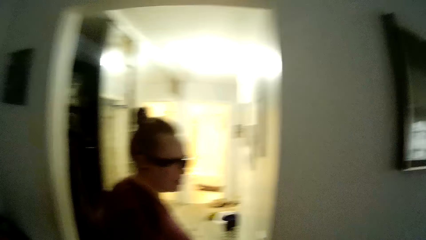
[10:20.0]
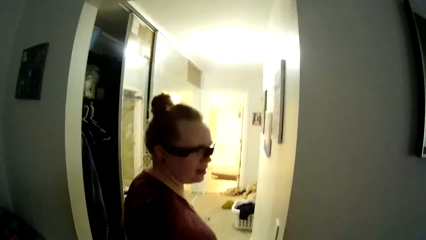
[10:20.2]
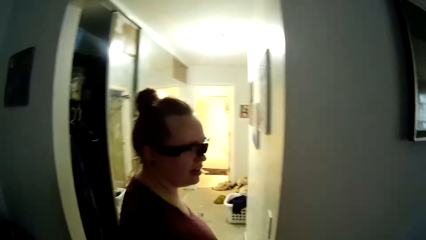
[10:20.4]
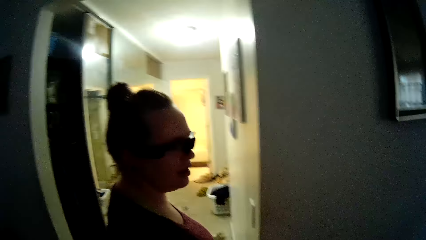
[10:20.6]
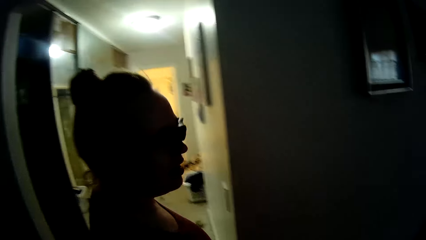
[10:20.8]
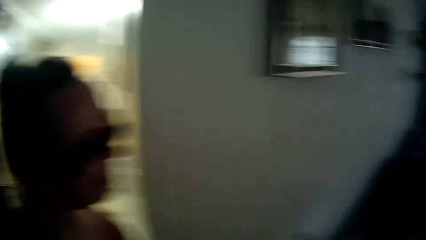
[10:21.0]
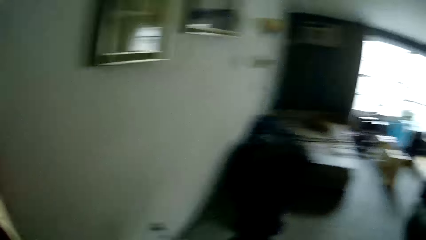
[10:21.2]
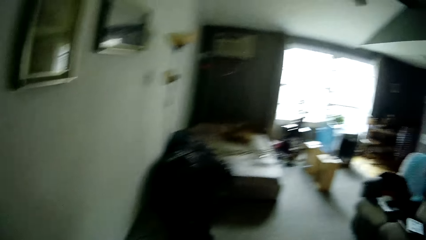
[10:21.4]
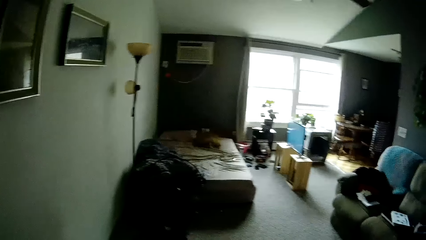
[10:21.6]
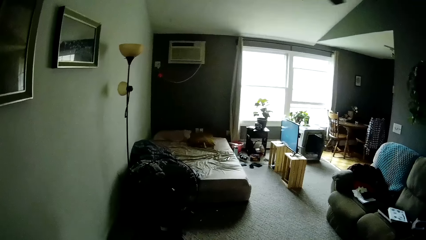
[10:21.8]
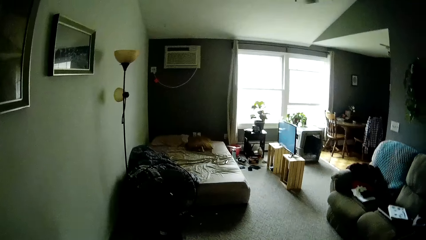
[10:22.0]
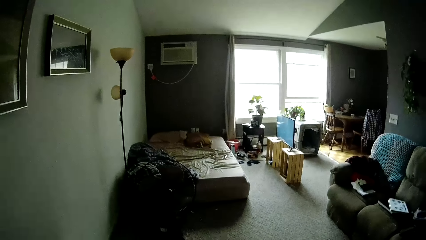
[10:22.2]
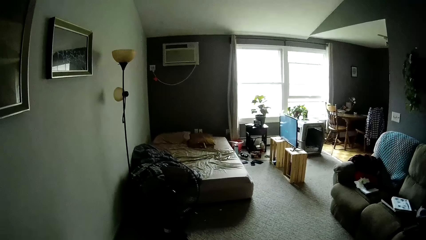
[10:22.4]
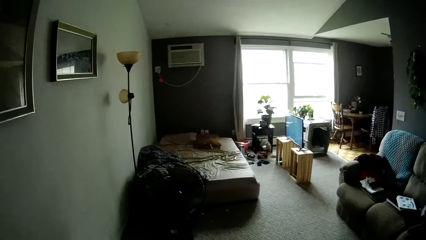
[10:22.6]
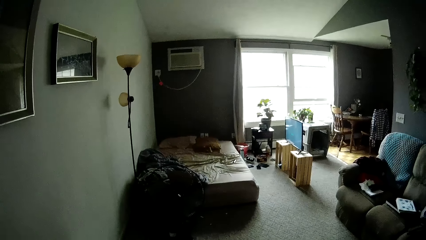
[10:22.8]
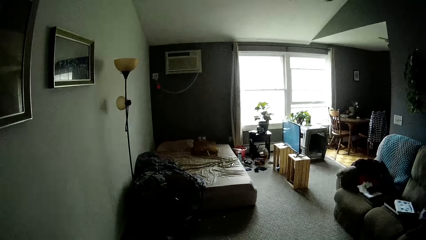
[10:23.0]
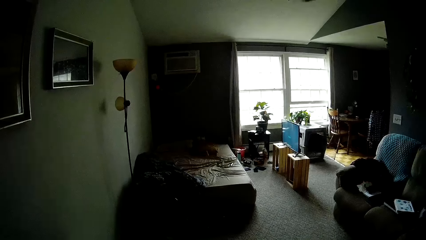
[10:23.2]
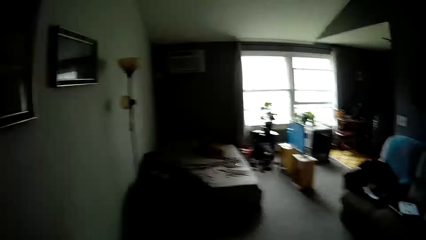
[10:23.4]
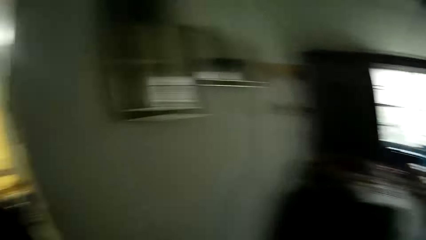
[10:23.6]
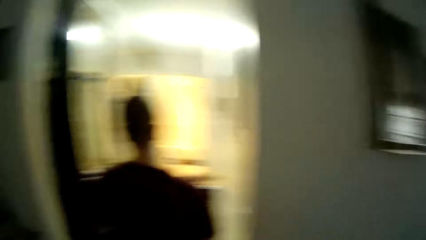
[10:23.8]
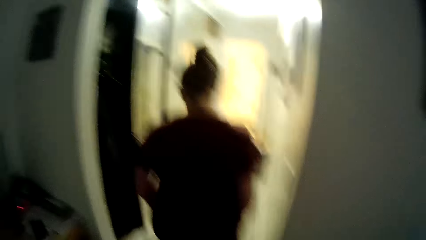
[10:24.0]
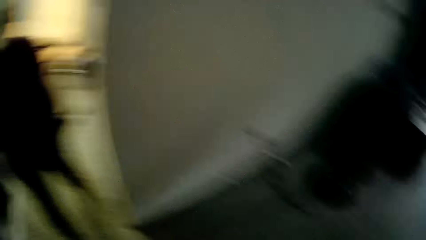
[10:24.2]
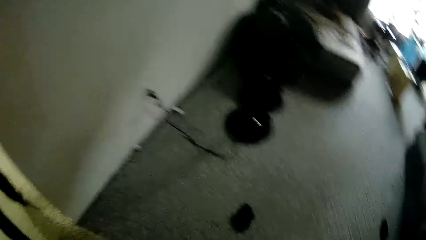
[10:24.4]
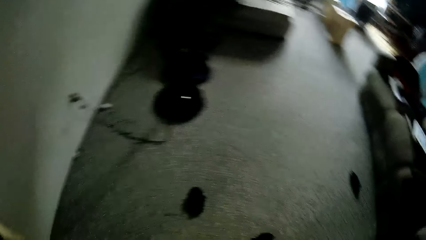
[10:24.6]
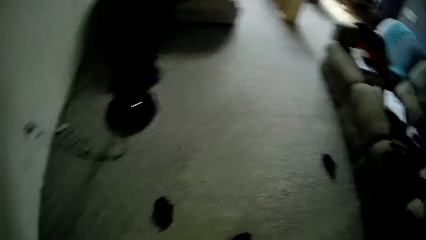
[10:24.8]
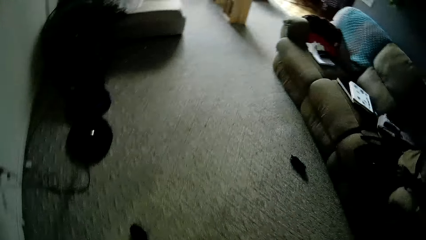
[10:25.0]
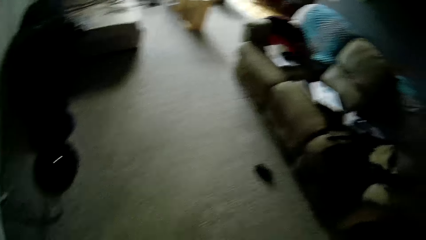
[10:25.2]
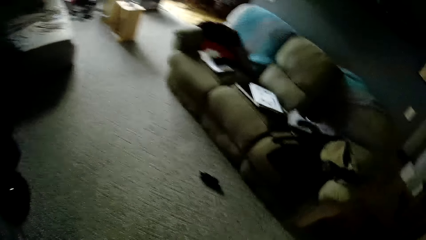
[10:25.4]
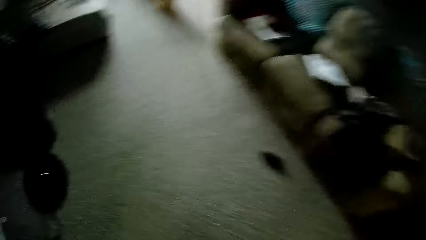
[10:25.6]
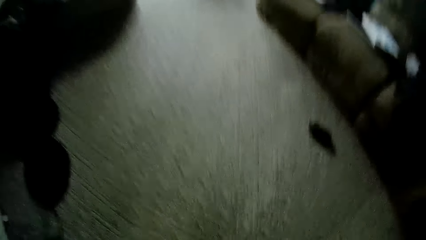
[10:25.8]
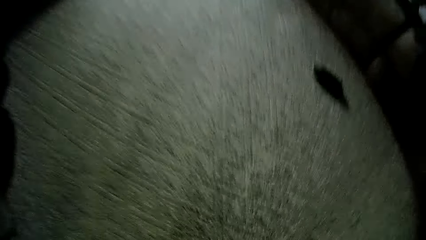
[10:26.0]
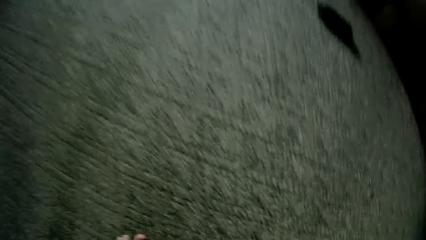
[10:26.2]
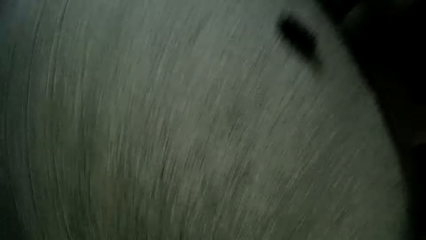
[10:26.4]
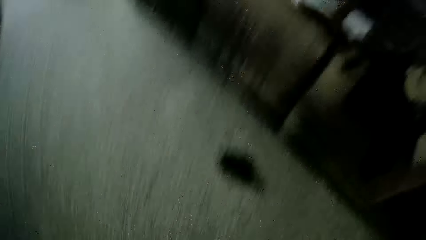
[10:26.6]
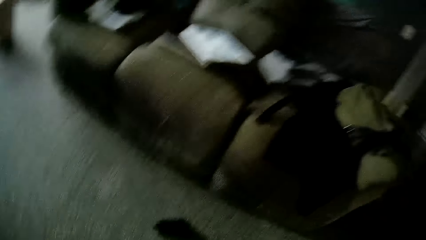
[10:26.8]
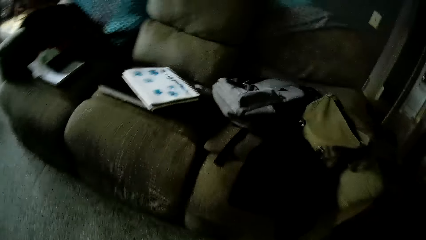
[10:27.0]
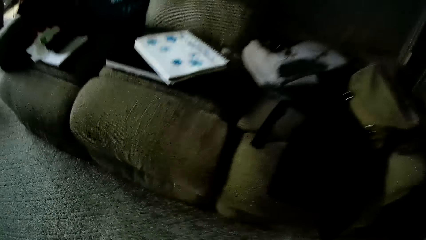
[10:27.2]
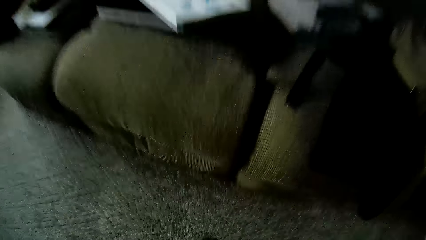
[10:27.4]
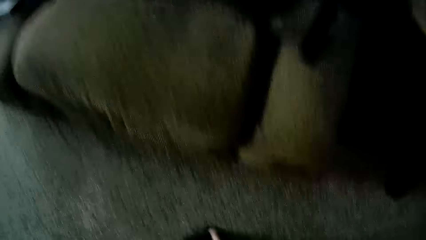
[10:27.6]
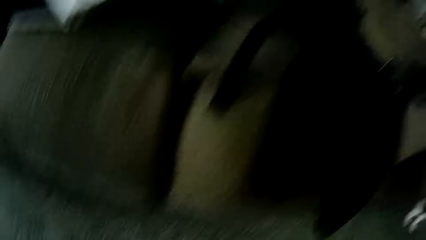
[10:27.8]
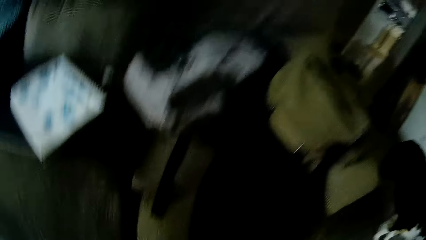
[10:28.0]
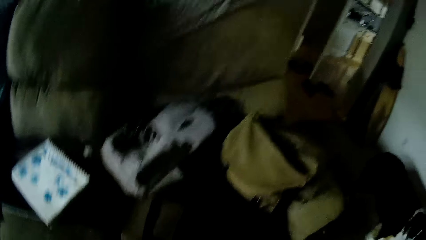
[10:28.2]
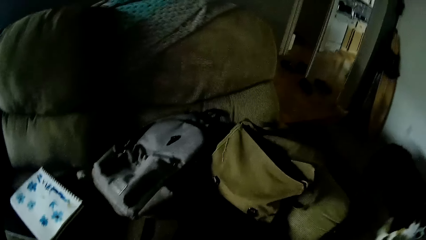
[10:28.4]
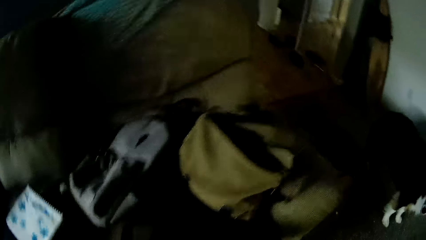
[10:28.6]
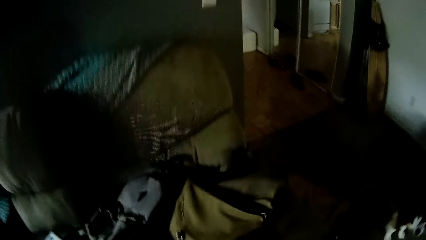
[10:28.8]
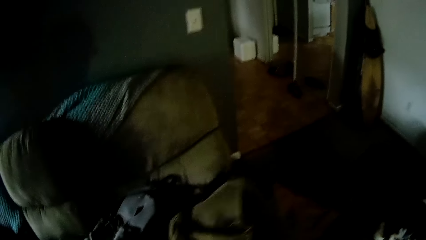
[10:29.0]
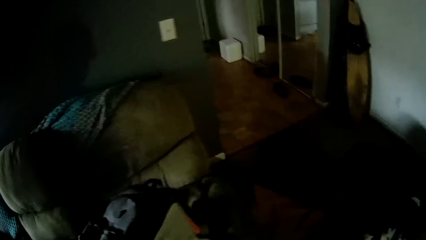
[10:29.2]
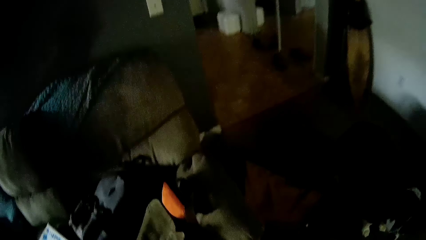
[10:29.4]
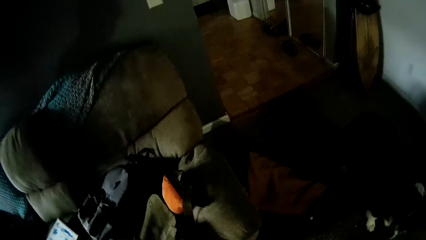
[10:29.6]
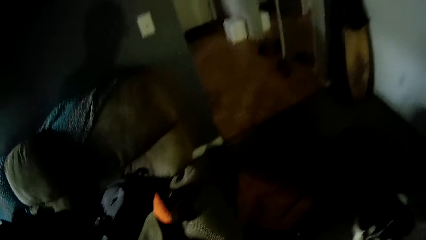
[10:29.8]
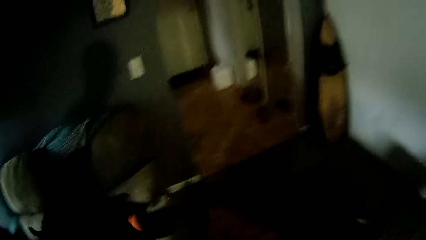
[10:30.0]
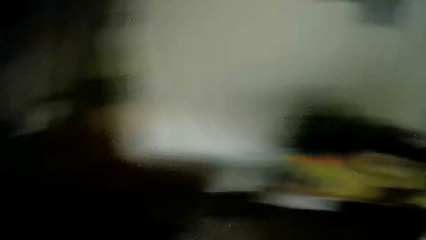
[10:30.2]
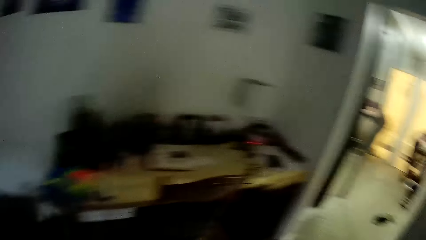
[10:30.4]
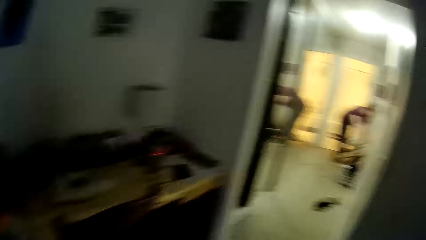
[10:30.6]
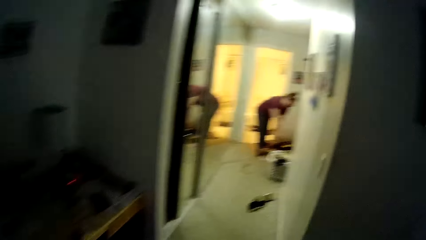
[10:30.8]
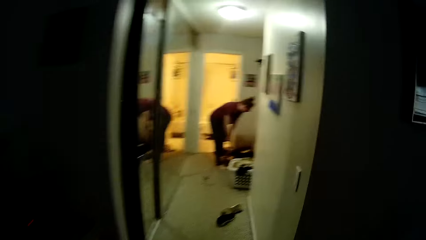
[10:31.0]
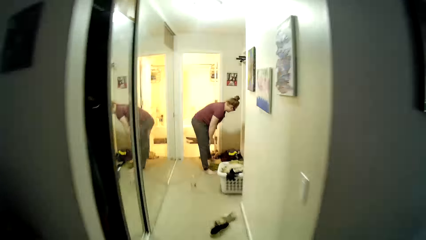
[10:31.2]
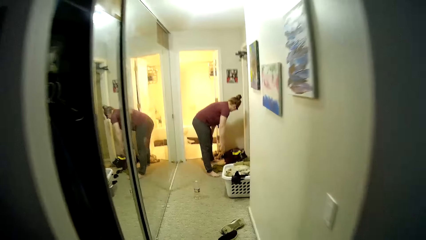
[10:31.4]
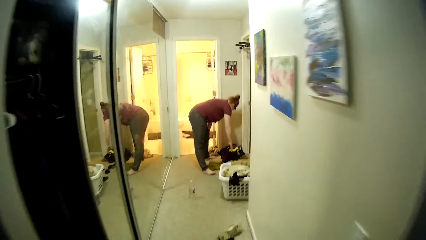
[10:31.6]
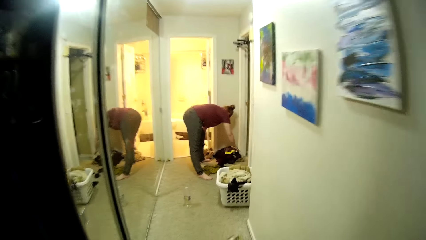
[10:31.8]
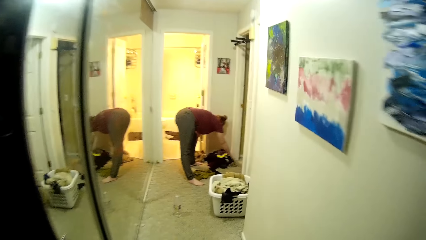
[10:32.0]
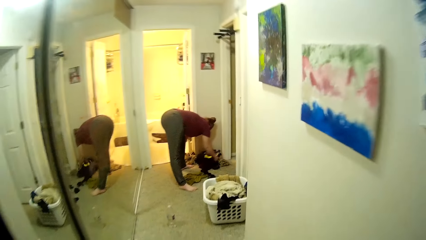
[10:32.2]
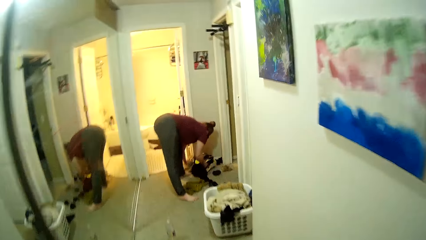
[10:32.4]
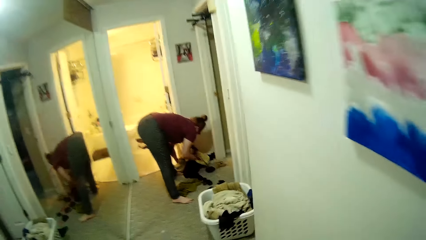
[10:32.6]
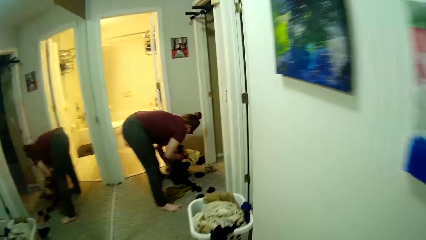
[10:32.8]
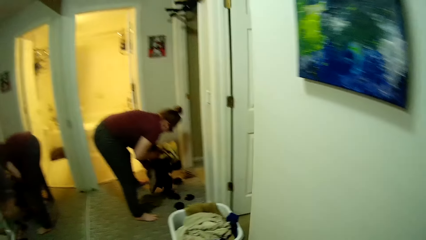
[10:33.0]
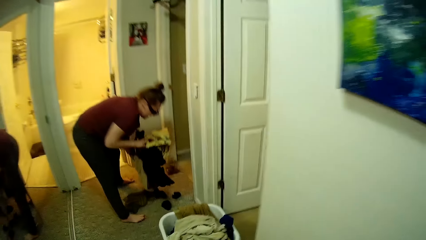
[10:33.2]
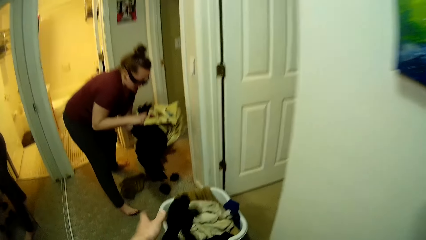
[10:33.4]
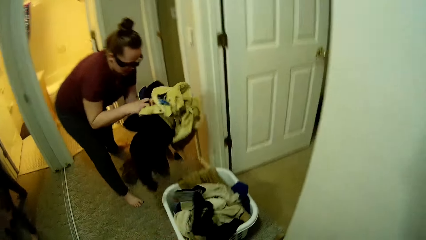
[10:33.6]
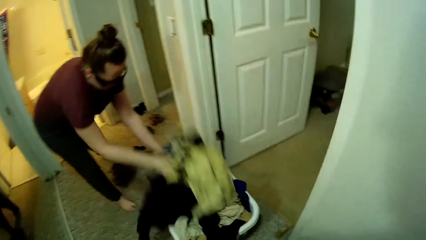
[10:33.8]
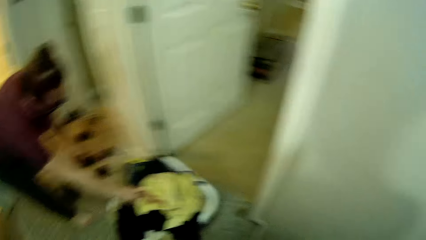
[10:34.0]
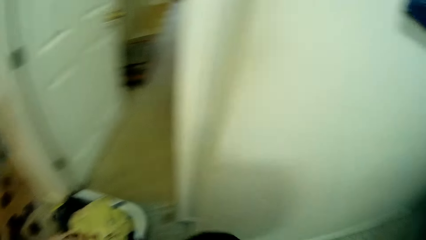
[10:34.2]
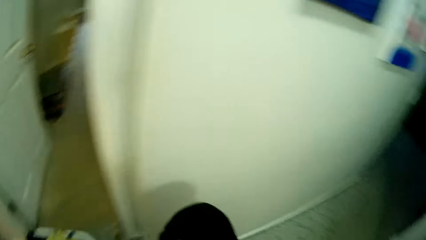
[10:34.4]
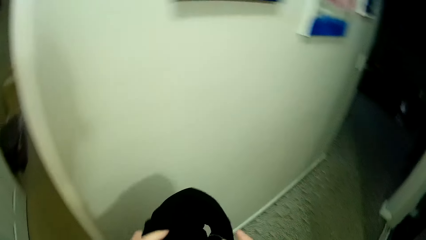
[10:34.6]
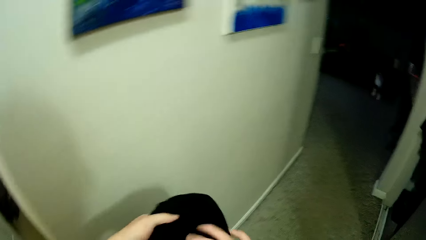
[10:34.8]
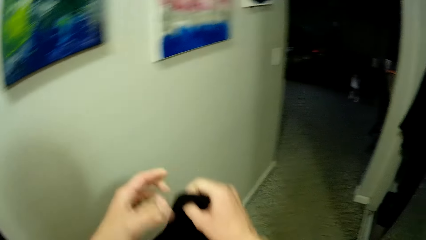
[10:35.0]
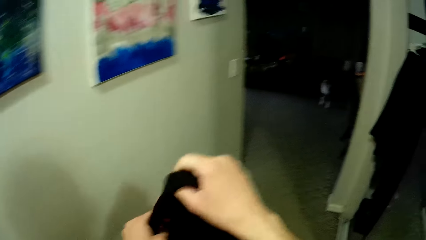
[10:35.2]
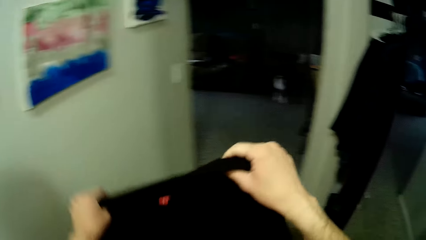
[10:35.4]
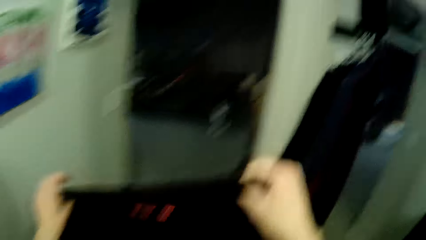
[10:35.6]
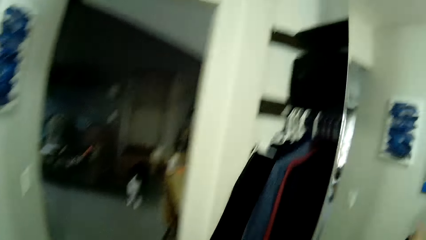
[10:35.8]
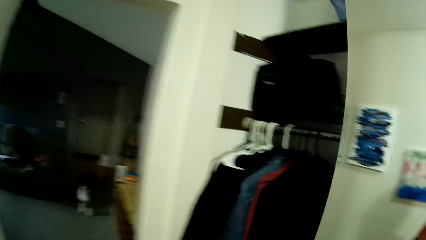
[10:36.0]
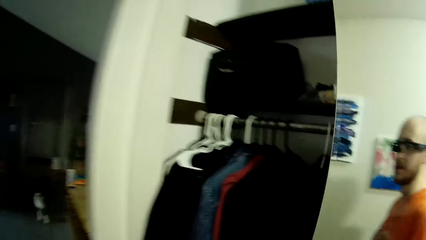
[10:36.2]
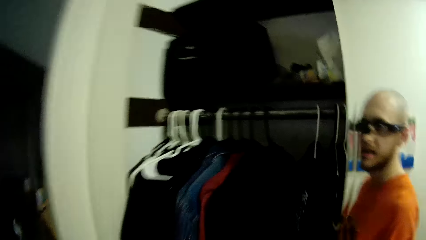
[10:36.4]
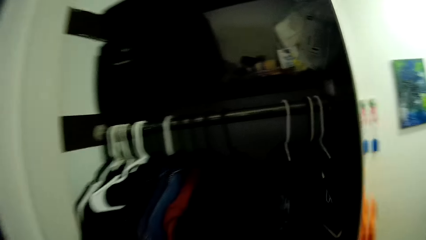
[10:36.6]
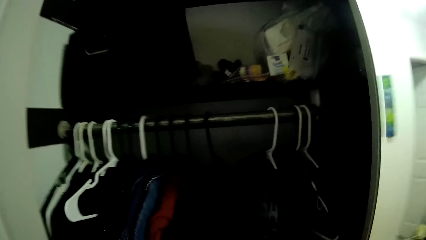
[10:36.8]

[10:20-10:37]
The camera wearer talks to a lady. He looks around. He moves a bag on a chair with his left hand. He walks into the corridor from the bedroom. The lady packs a pile of cloth from the floor into the basket with both hands. The camera wearer throws a pair of stockings into the basket with his left hand. He holds a T-shirt in both hands. He looks at the T-shirt.
